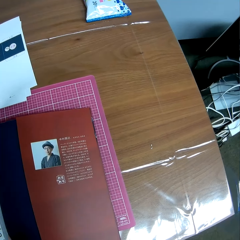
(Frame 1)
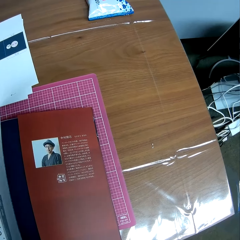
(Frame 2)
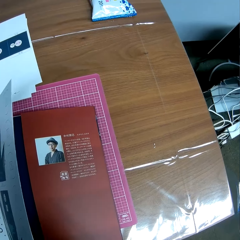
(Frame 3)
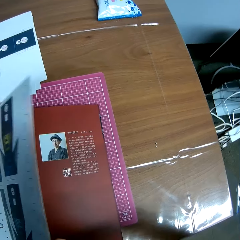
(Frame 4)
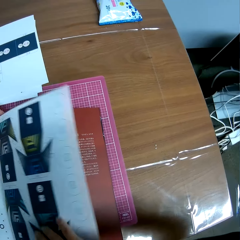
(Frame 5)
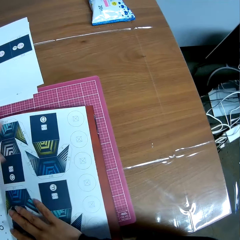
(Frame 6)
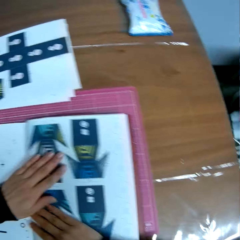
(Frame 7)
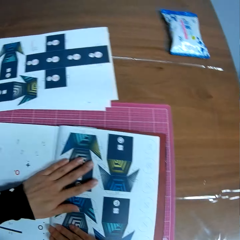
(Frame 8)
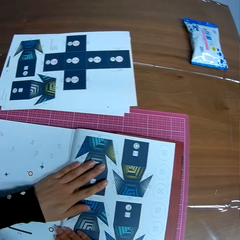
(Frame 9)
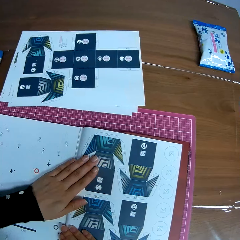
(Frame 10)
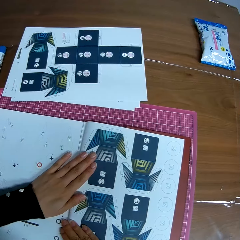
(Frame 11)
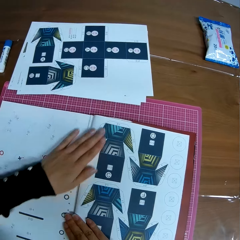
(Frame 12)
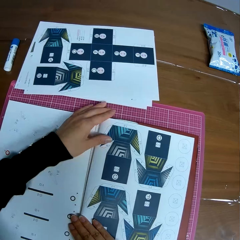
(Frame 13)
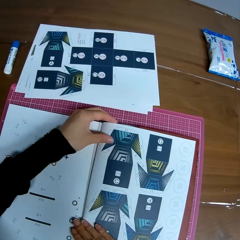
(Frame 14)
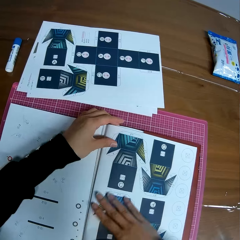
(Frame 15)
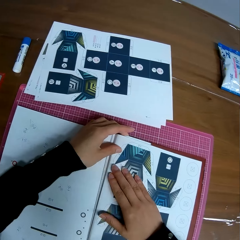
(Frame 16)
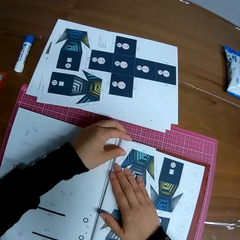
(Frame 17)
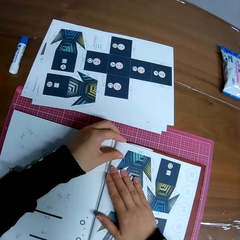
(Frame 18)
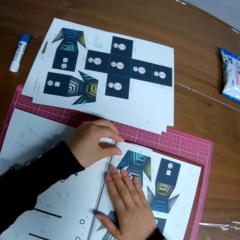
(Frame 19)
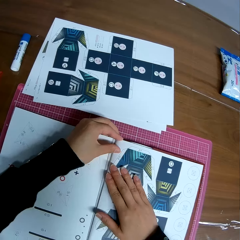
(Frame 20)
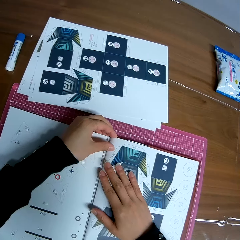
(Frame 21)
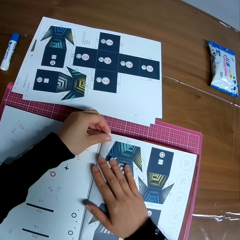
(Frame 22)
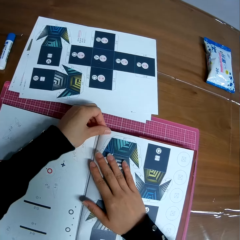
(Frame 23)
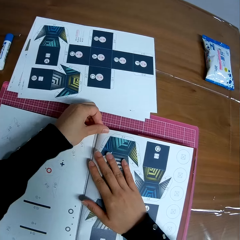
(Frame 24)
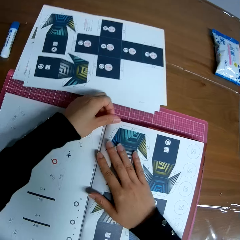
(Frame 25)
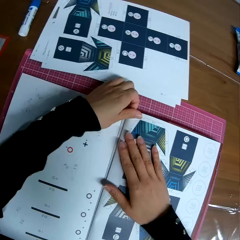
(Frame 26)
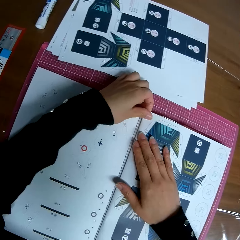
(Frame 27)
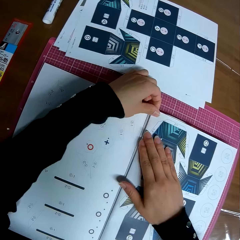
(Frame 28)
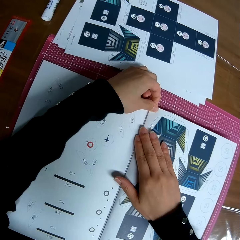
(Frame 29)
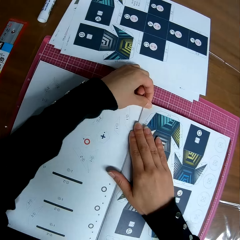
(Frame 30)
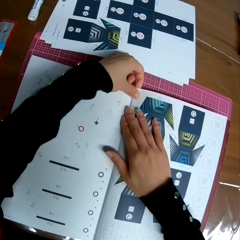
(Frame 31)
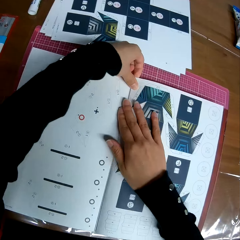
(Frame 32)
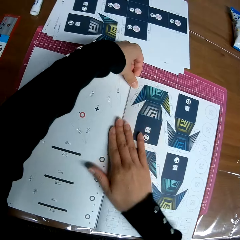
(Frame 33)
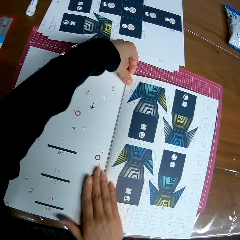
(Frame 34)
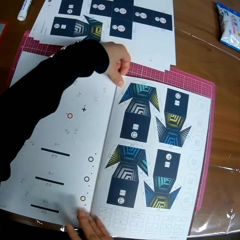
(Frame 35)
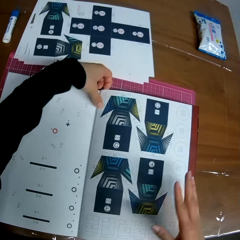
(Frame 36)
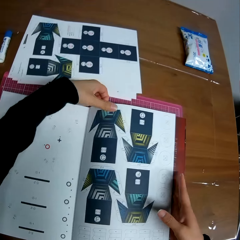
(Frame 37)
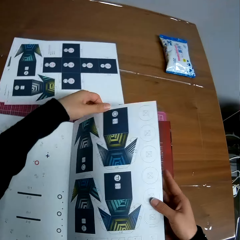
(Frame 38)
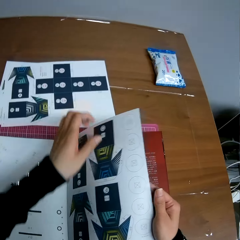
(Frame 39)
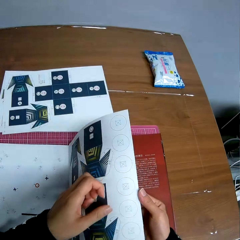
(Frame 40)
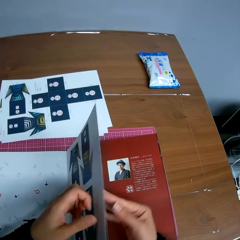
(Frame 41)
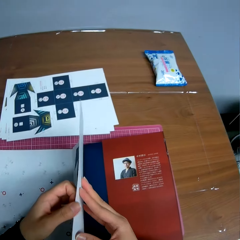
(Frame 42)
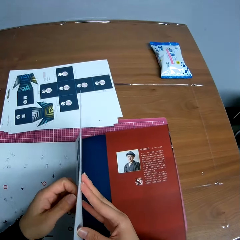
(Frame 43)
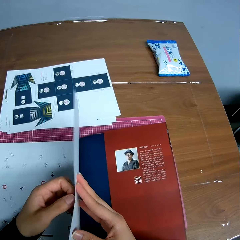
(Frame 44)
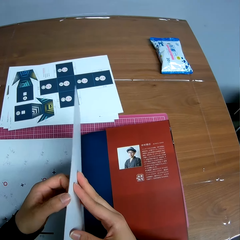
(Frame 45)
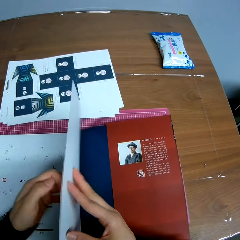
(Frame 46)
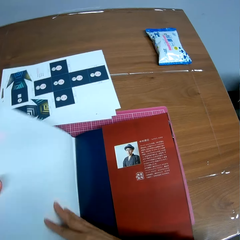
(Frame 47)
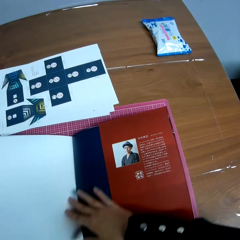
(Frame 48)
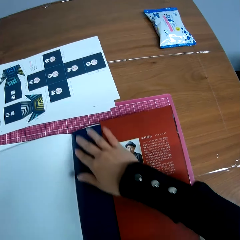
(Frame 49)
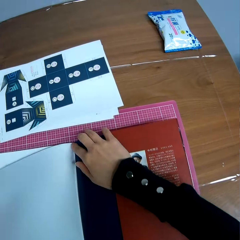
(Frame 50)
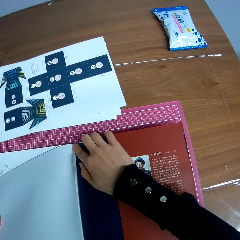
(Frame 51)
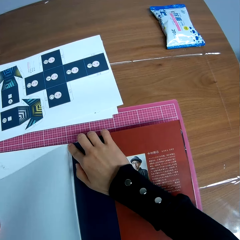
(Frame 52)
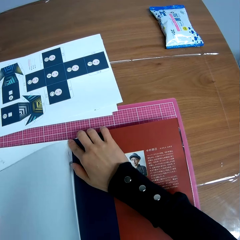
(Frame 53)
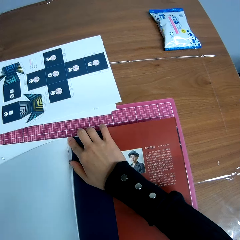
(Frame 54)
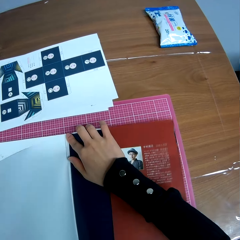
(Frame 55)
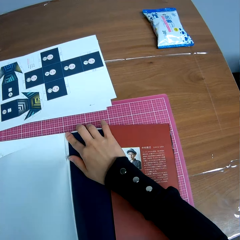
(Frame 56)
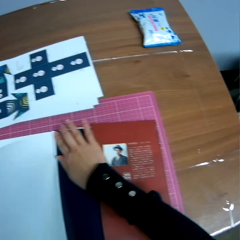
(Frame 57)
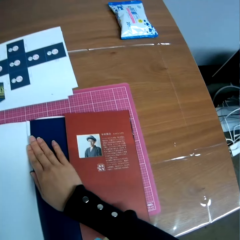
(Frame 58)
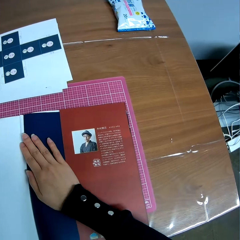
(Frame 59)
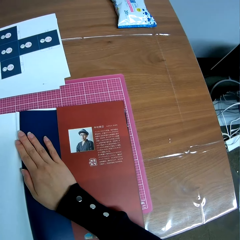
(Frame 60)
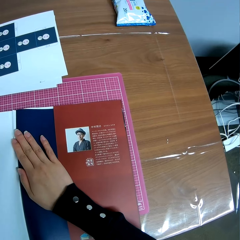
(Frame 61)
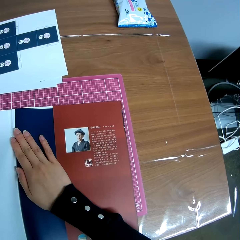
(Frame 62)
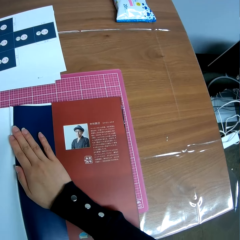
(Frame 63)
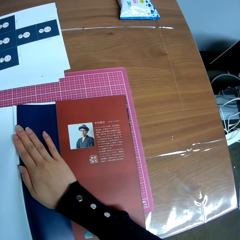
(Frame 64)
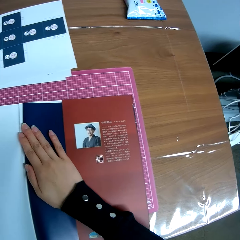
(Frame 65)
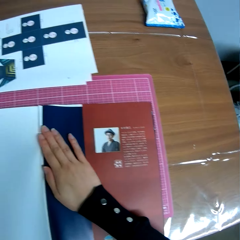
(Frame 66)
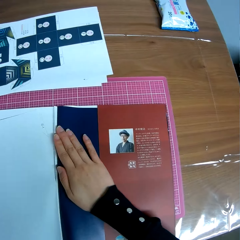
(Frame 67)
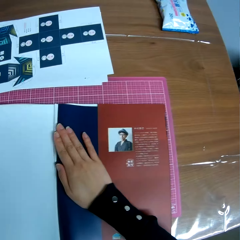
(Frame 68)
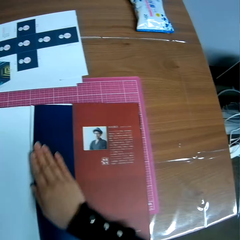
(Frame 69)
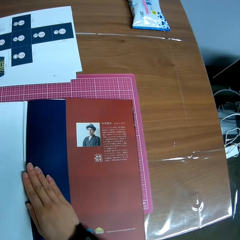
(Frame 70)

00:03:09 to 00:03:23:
The camera wearer looks around on the table. He flips a page of the book. He presses the page of the book with his hand. He touches the book page. He spreads the book page. He flips a page of the book. He detaches the page from the book.

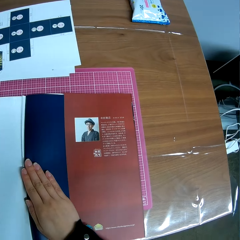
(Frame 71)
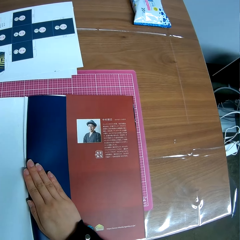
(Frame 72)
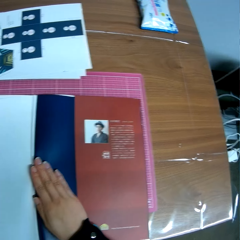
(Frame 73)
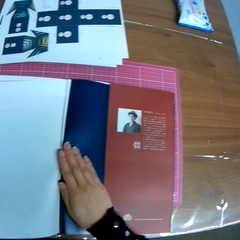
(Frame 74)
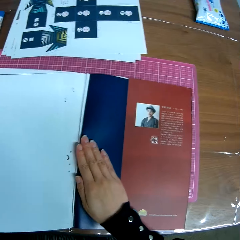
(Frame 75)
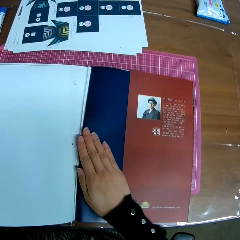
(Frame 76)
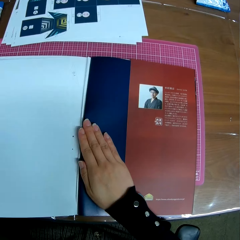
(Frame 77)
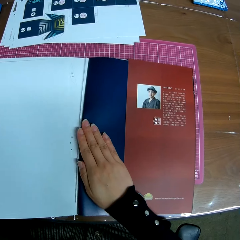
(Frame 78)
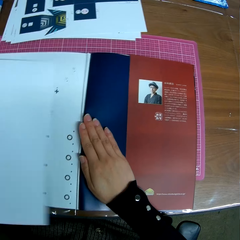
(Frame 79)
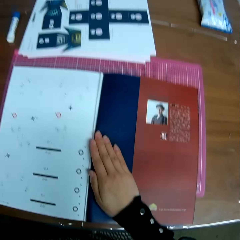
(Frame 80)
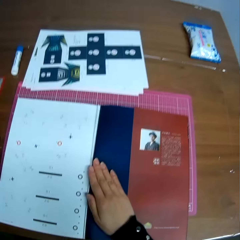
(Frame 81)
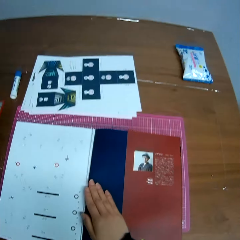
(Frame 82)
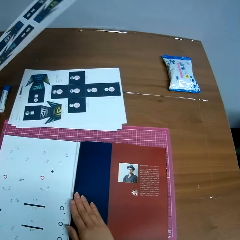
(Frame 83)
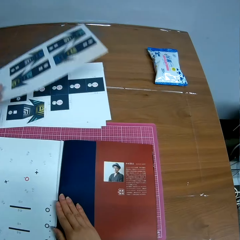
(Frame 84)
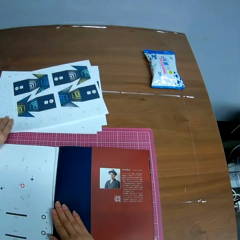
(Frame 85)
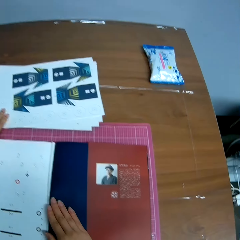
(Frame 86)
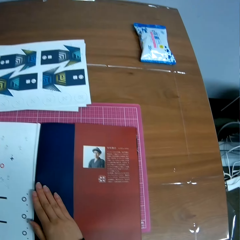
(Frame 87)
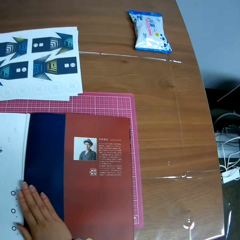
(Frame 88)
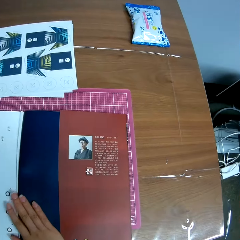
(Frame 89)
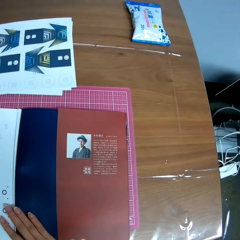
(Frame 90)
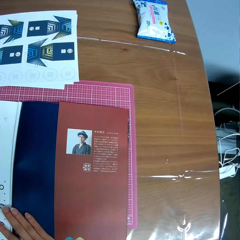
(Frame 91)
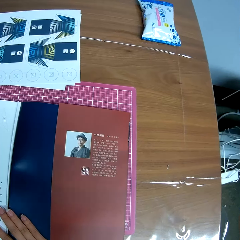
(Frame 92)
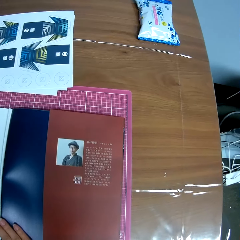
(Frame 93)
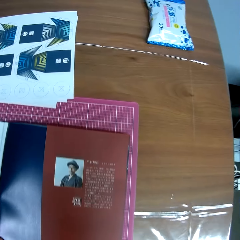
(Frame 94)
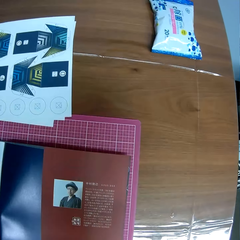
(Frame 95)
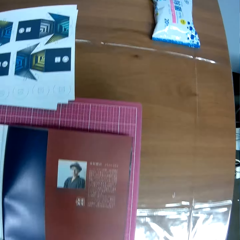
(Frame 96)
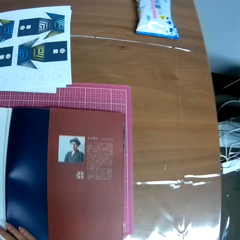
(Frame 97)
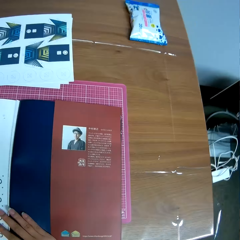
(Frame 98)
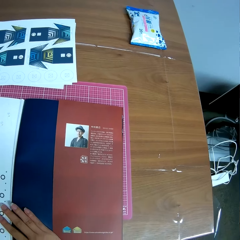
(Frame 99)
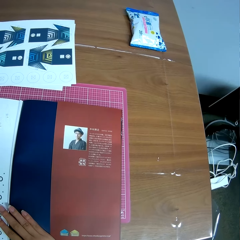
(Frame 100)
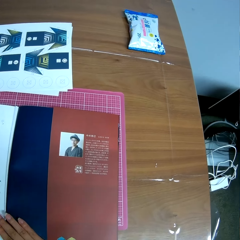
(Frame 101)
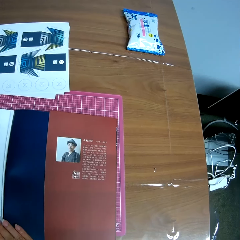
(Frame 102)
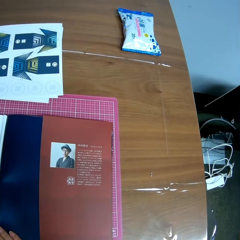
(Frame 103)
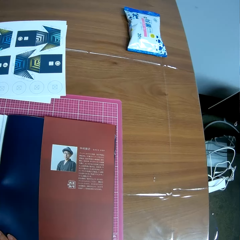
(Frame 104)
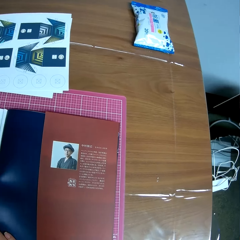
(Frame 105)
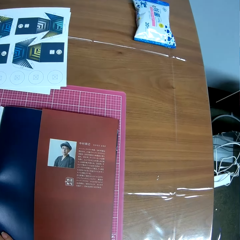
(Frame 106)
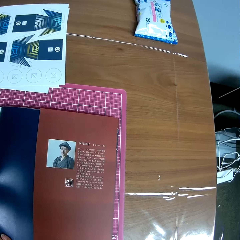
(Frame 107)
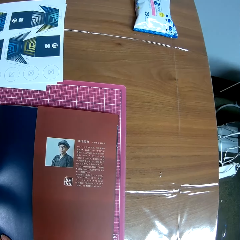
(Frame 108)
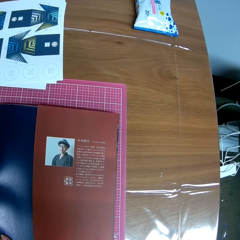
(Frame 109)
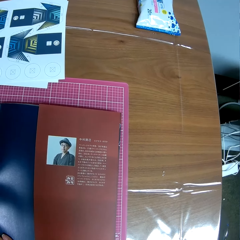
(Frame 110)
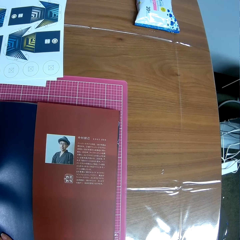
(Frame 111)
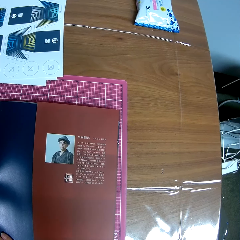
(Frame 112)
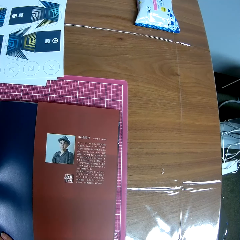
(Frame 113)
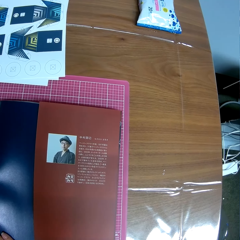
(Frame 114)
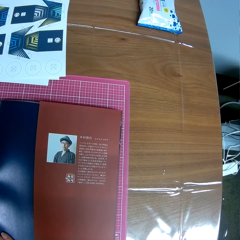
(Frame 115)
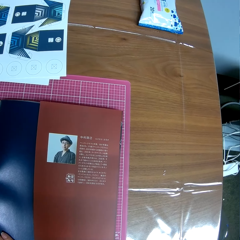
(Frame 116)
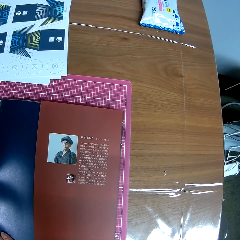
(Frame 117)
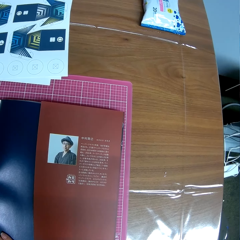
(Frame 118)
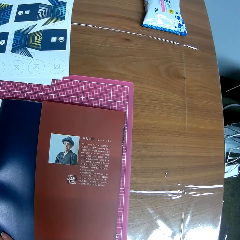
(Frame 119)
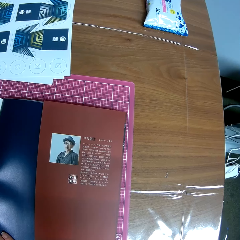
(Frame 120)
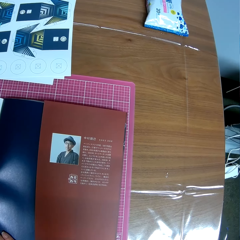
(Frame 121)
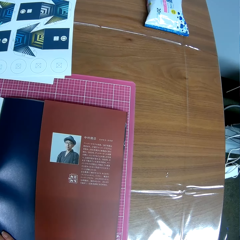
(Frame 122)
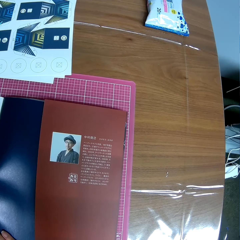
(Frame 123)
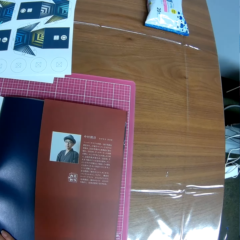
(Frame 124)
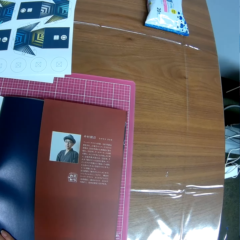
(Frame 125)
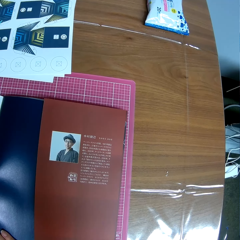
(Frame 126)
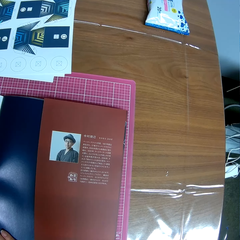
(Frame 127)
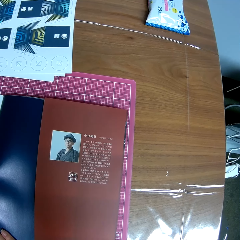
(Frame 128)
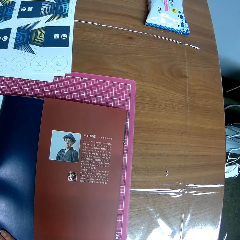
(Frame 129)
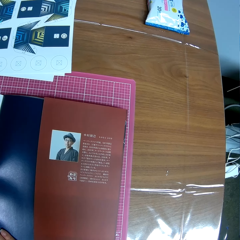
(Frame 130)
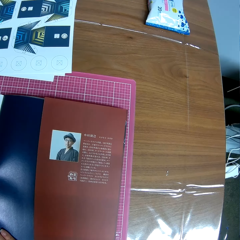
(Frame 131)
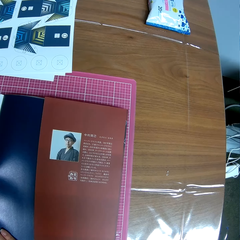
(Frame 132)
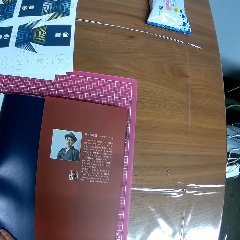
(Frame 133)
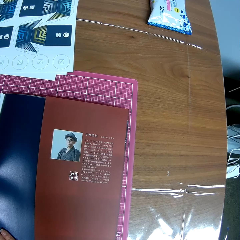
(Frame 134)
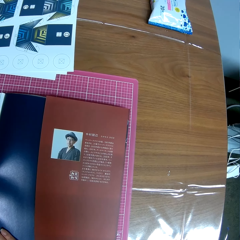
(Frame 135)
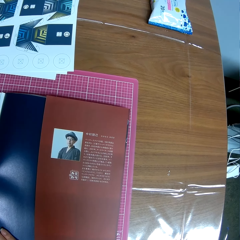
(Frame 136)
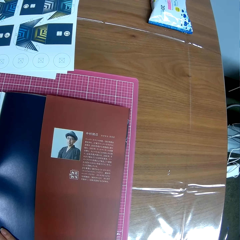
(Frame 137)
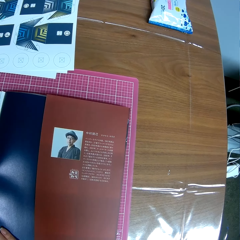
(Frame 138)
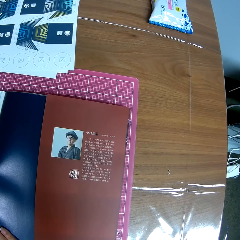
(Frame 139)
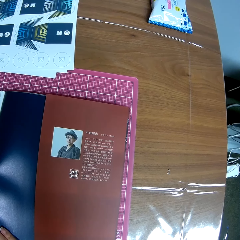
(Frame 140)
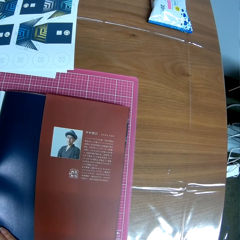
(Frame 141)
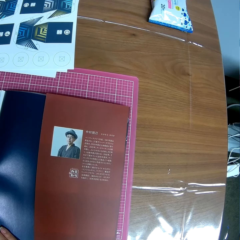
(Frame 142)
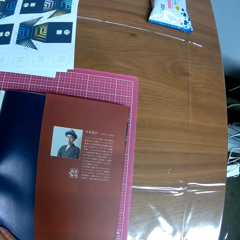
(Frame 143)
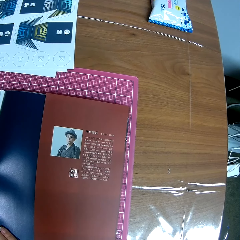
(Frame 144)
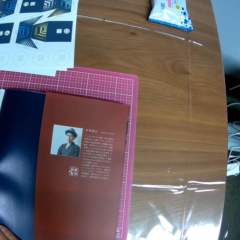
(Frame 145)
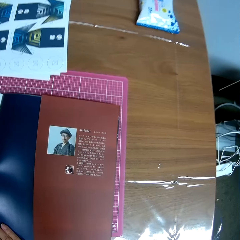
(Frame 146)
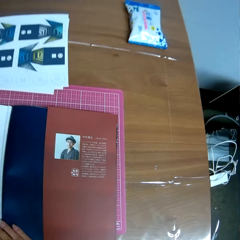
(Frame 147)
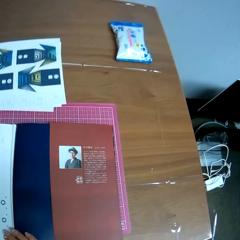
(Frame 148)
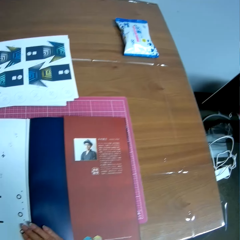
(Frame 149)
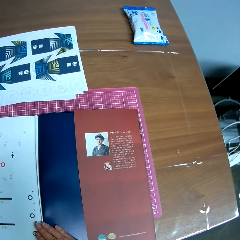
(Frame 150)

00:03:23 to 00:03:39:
The camera wearer drops the detached page on the table. They read the back page of the book.
